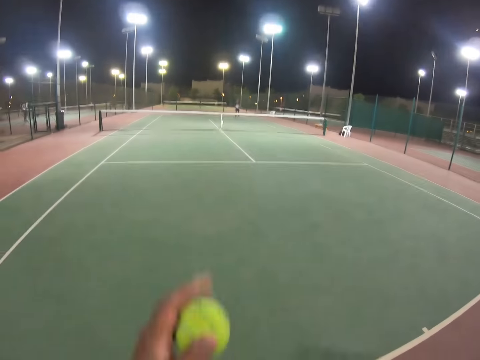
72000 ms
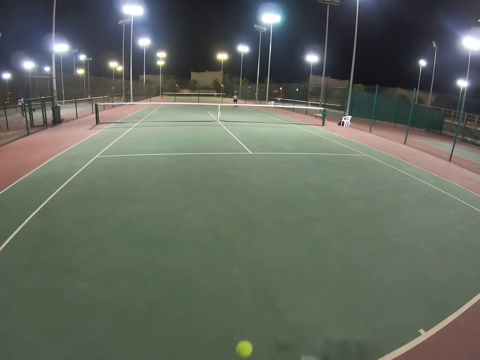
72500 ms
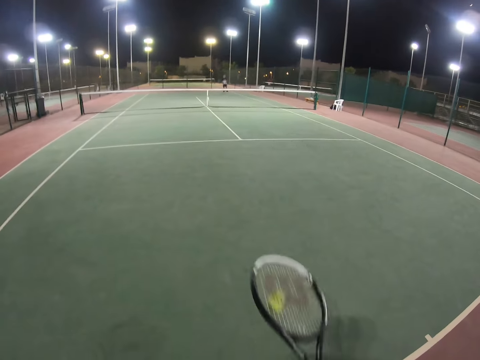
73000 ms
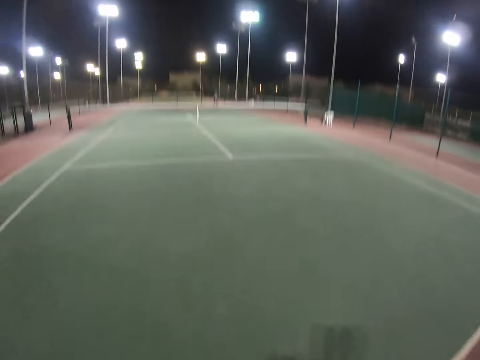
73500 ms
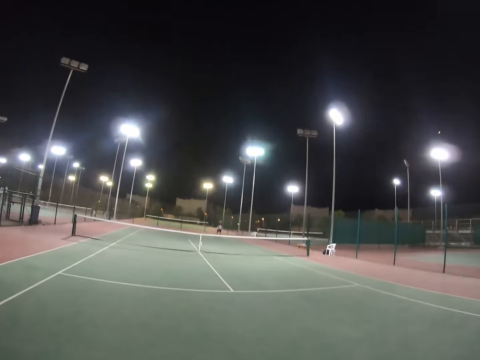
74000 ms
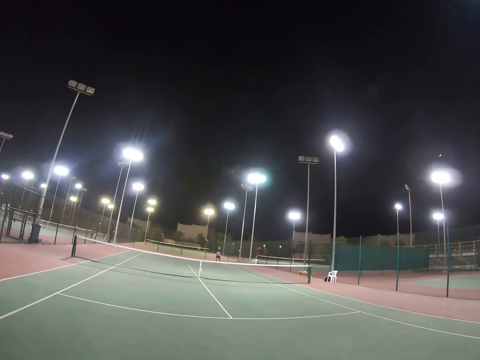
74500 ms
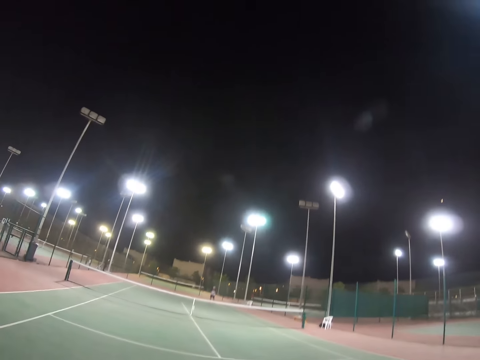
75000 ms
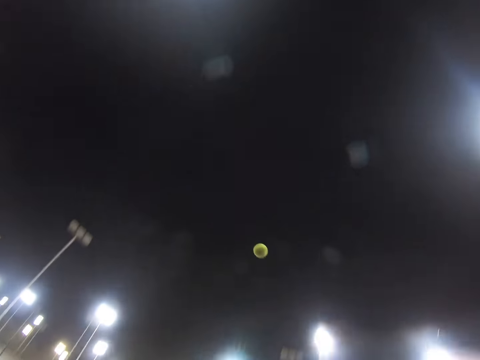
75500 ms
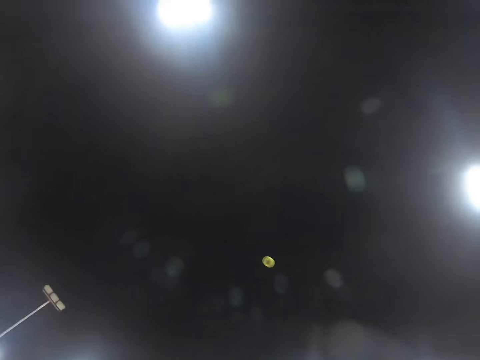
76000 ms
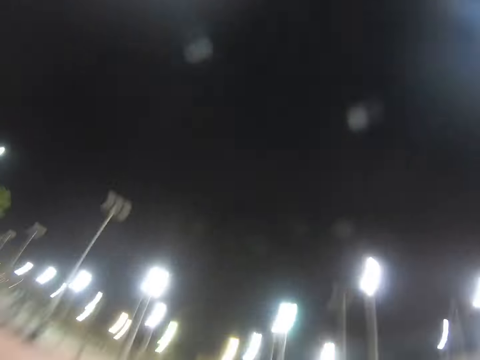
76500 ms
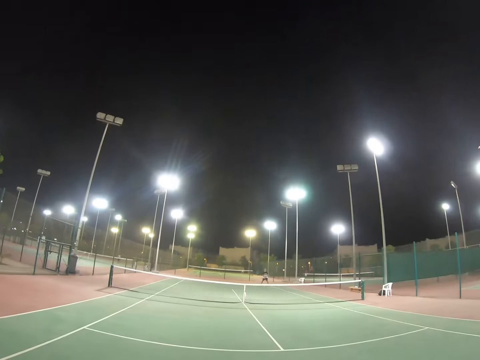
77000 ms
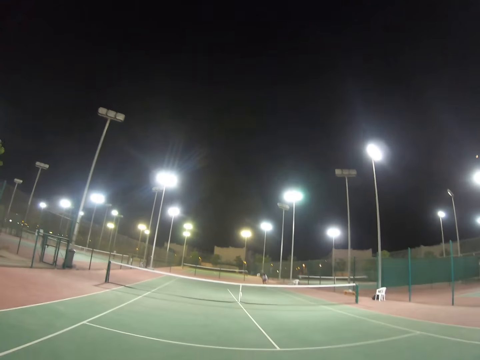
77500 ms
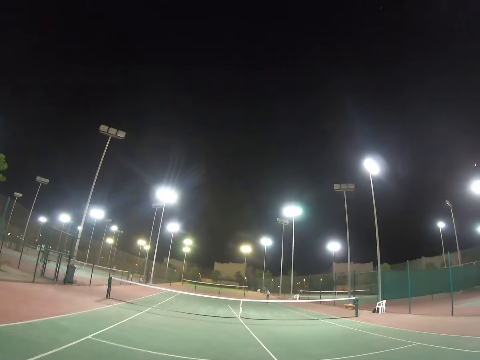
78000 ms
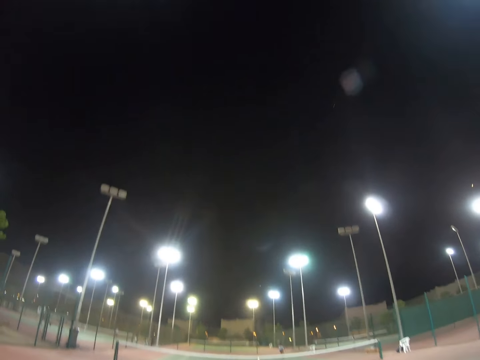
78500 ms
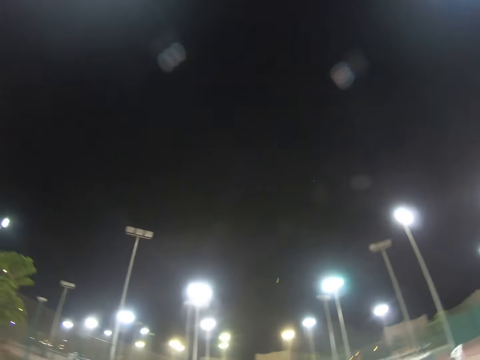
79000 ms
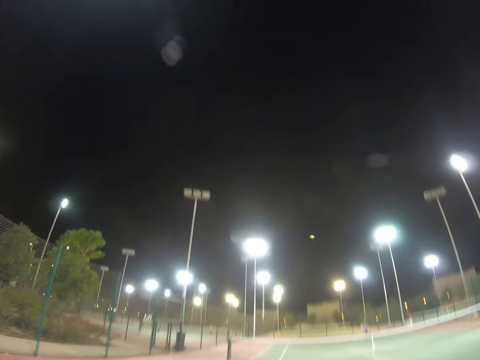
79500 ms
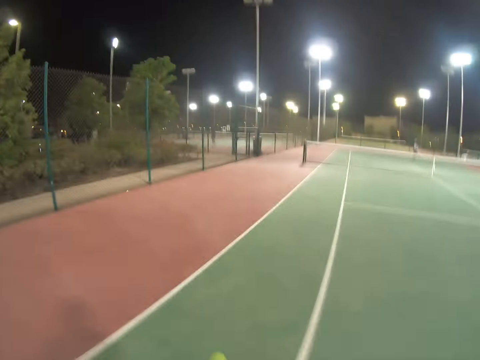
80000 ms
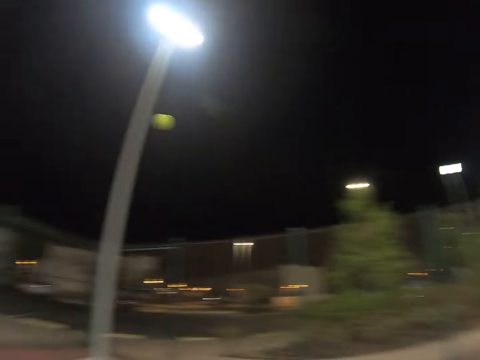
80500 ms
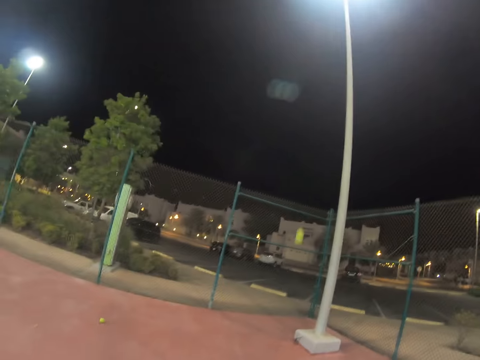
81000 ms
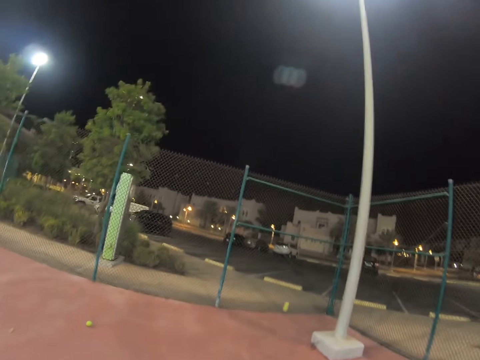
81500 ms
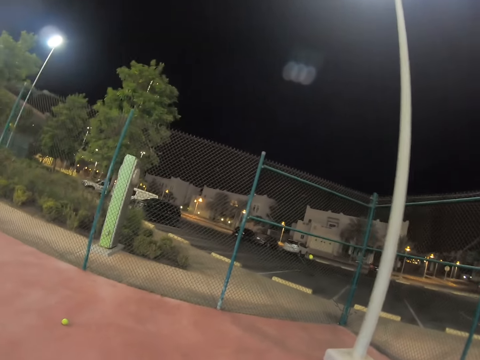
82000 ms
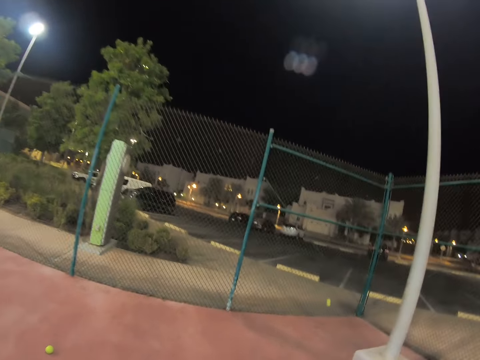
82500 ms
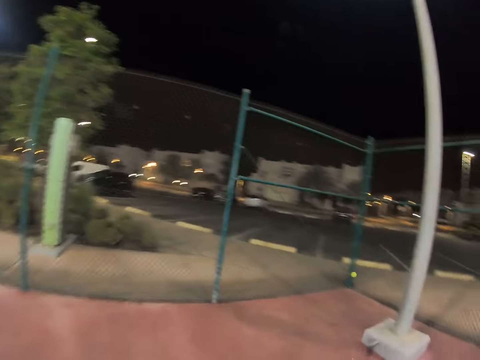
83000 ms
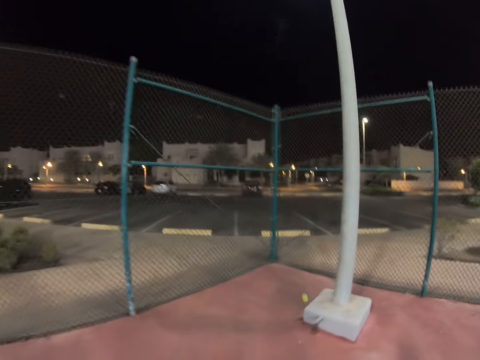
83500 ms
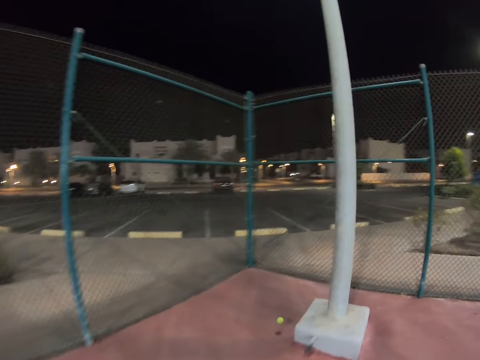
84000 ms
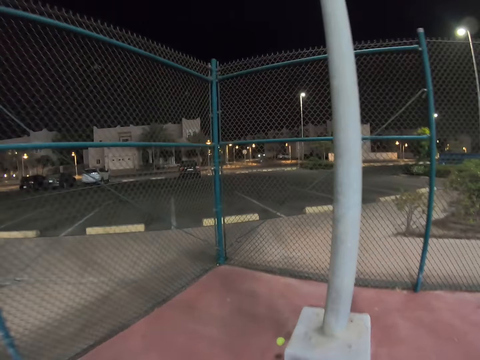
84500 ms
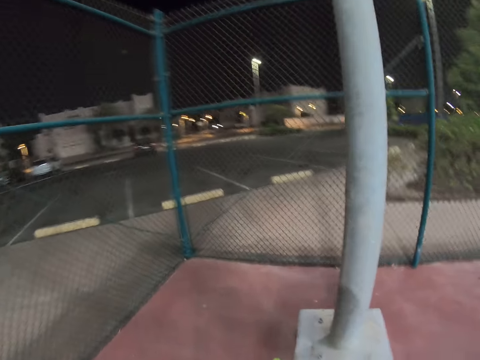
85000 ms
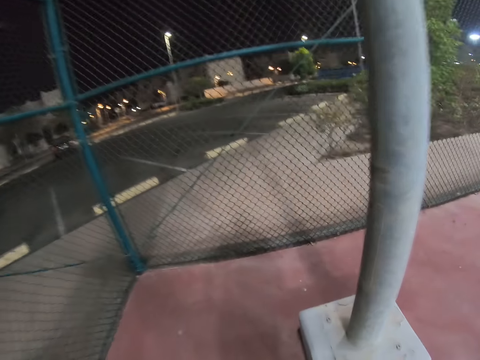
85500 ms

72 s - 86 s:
The camera wearer looks around a field. They bounce a ball on the ground. They kick a tennis ball with a racket. They throw the tennis ball up. They hit the ball with the racket. They look around the field. A man kicks the tennis ball with a racket. The camera wearer kicks the tennis ball with the racket. They walk around the field.

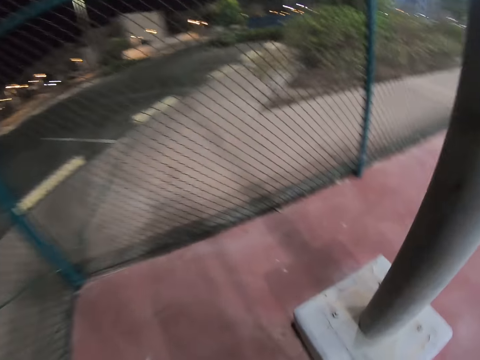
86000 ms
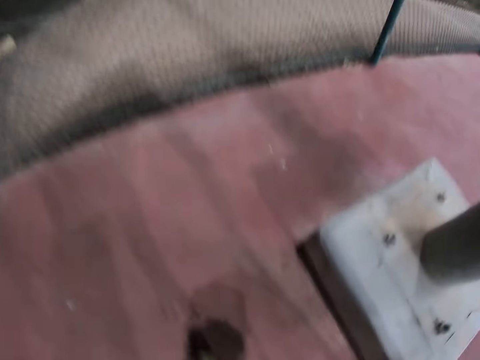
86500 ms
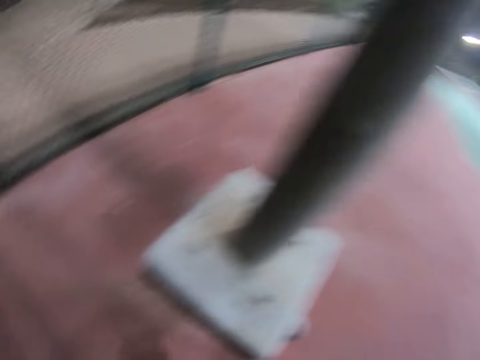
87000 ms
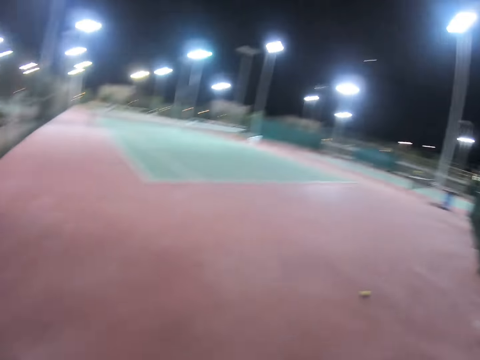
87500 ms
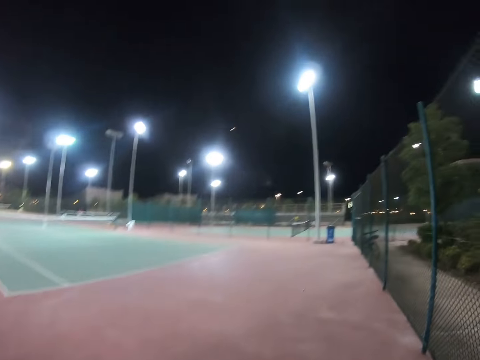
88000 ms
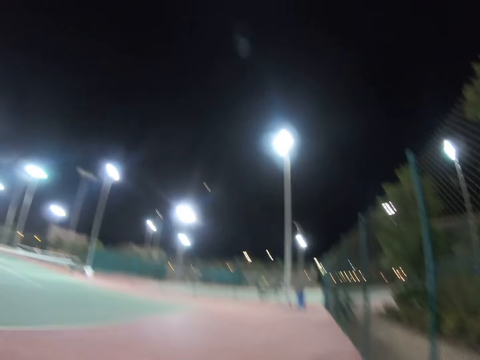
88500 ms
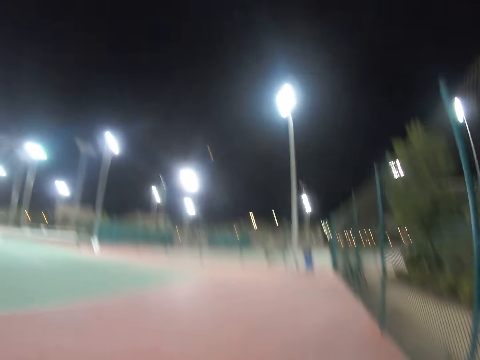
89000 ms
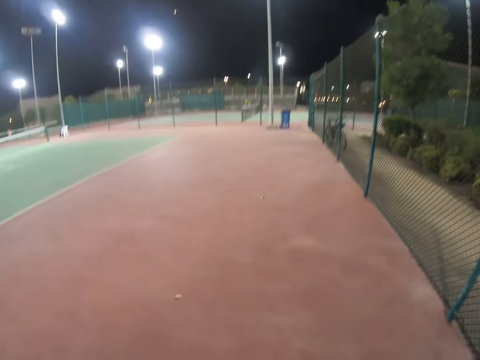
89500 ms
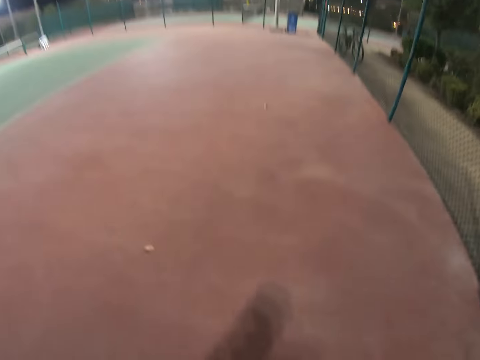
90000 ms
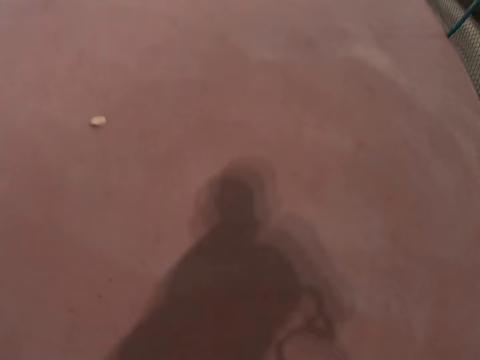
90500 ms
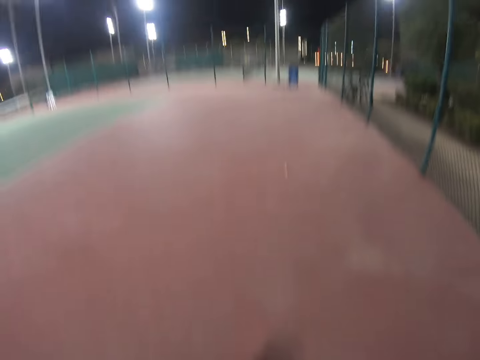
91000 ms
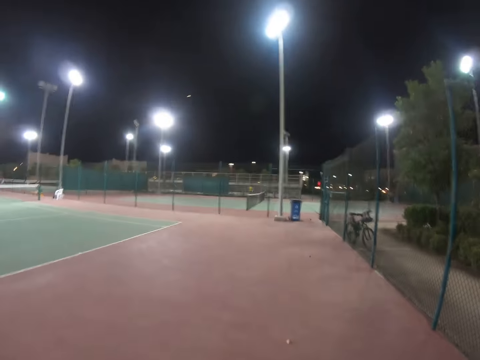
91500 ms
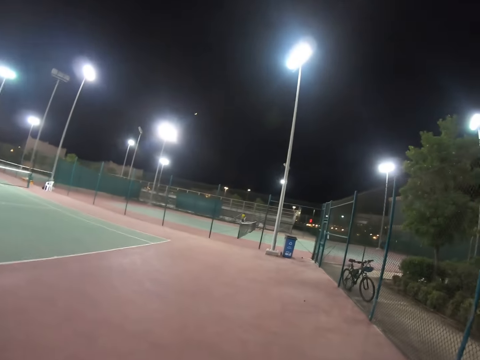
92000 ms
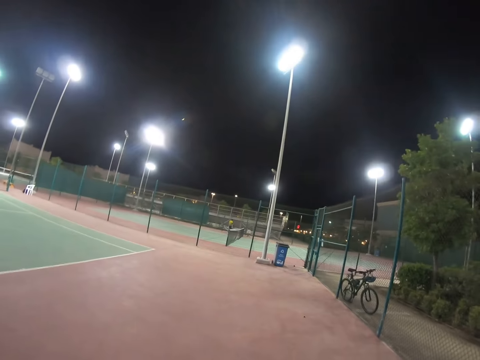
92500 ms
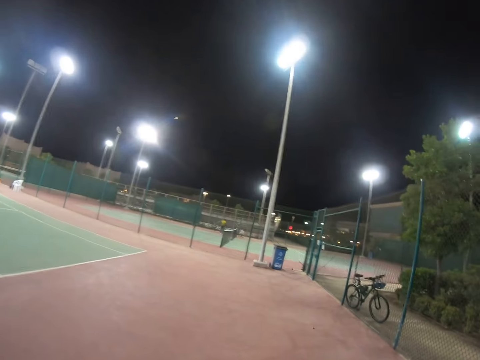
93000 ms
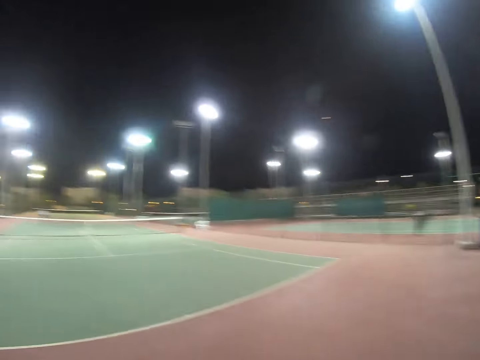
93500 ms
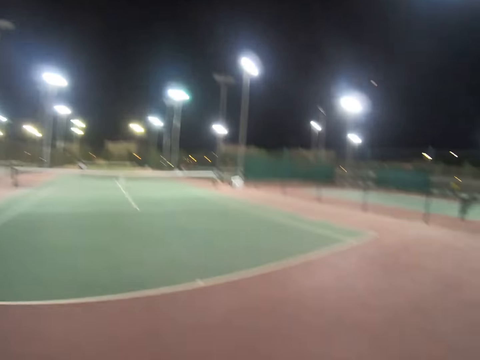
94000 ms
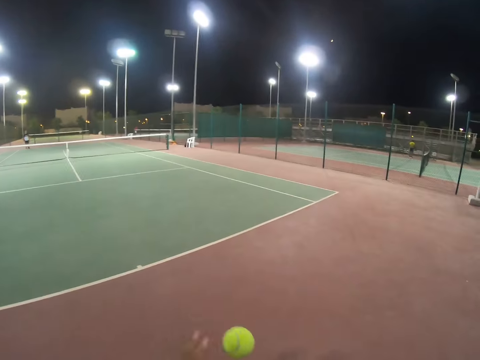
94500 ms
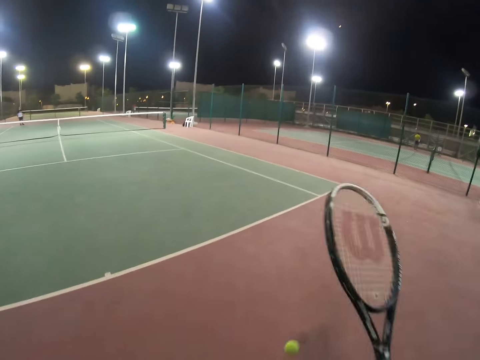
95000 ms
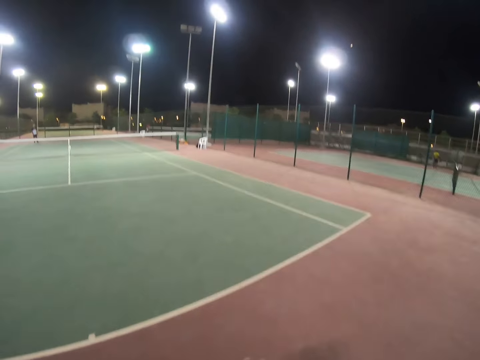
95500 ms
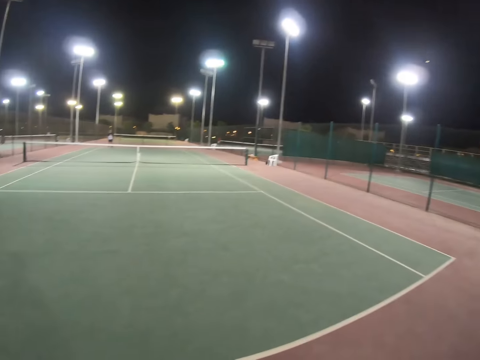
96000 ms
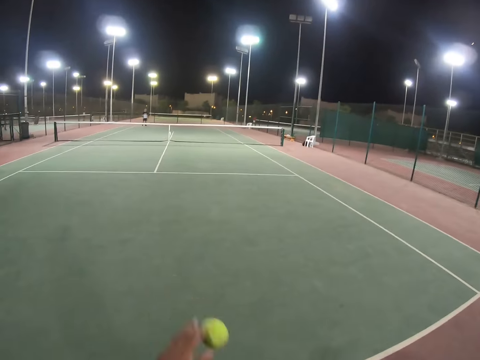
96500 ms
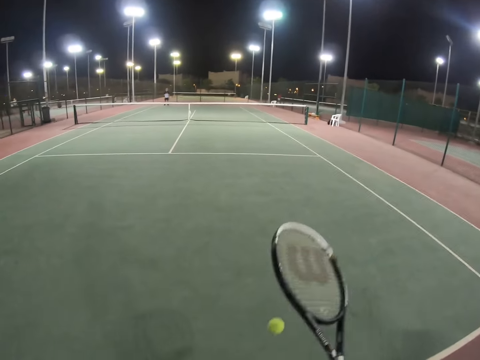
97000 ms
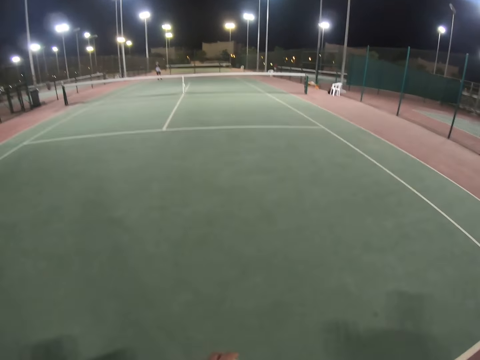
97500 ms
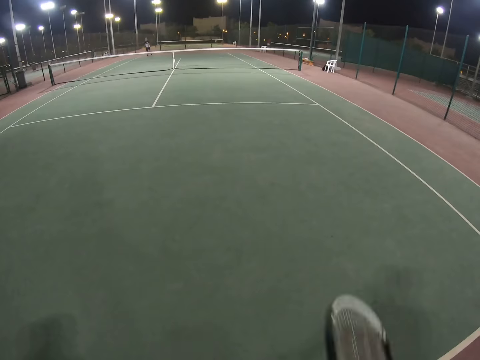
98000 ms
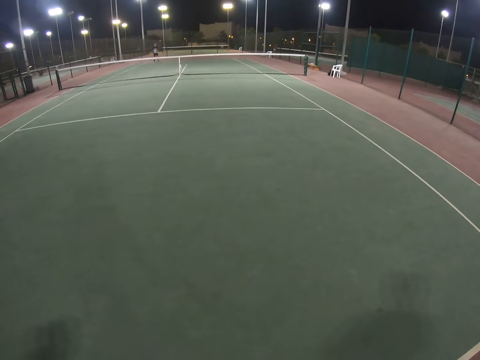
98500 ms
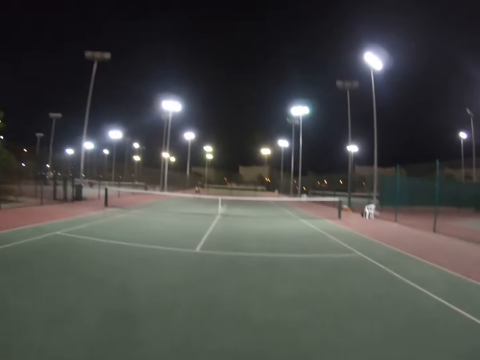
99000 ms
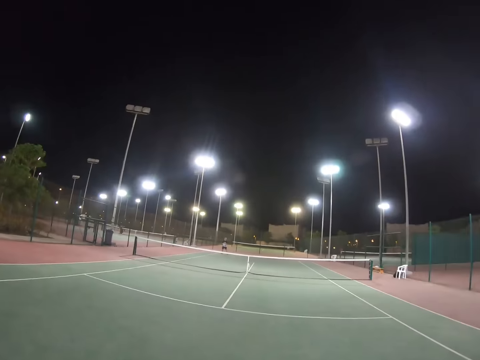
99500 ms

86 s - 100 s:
The camera wearer picks up a tennis ball. They walk around a field. They pick up a tennis ball. They walk around the field. They kick the tennis ball with a racket. They bounce the ball on the ground.
